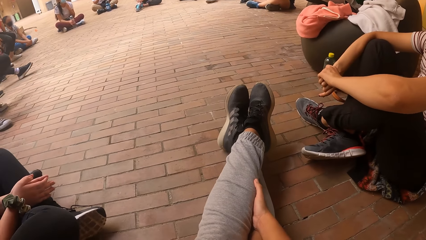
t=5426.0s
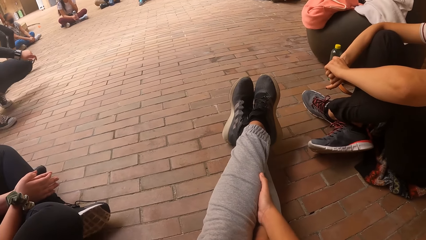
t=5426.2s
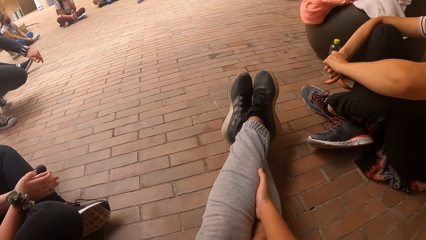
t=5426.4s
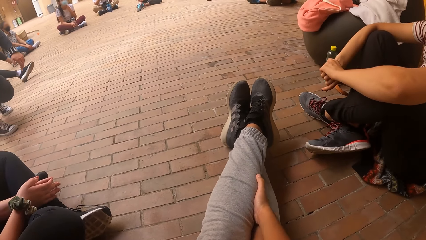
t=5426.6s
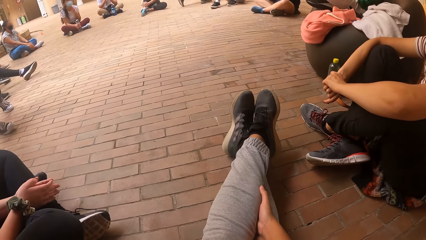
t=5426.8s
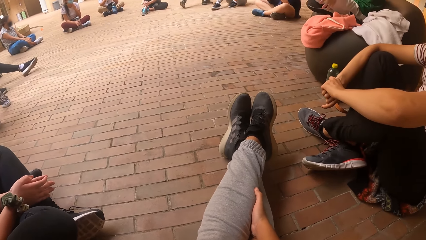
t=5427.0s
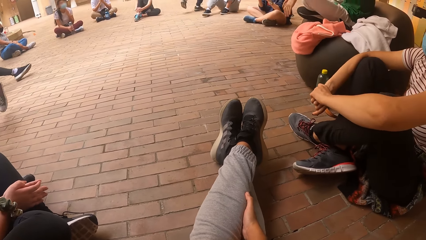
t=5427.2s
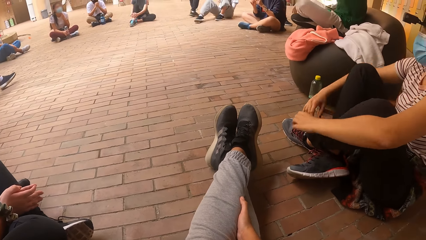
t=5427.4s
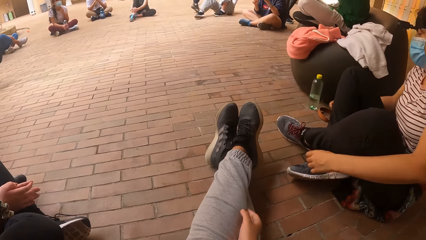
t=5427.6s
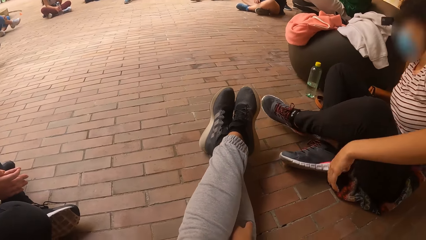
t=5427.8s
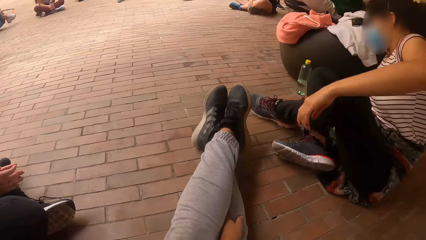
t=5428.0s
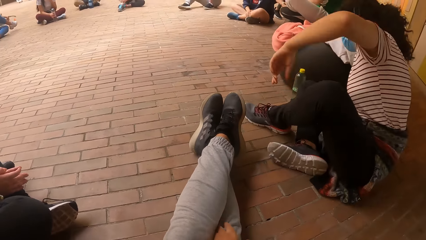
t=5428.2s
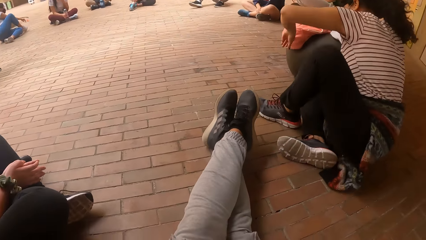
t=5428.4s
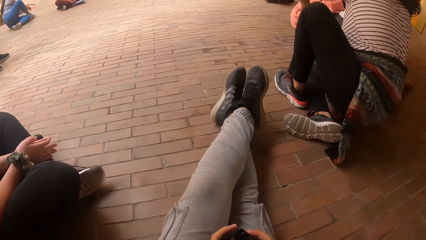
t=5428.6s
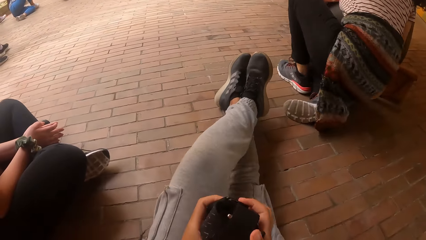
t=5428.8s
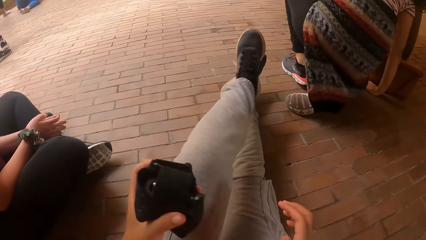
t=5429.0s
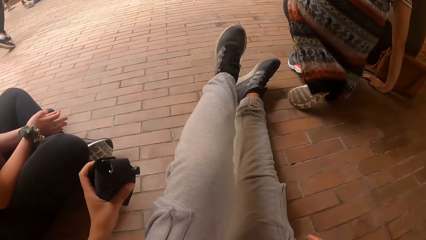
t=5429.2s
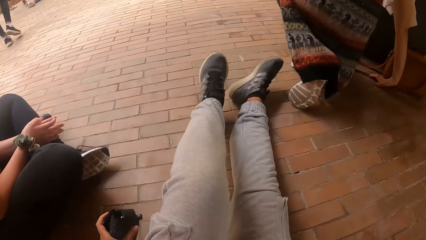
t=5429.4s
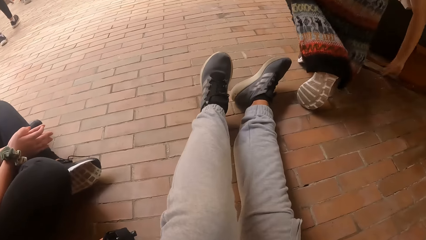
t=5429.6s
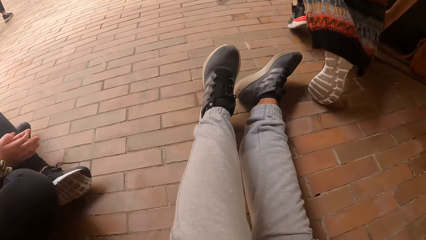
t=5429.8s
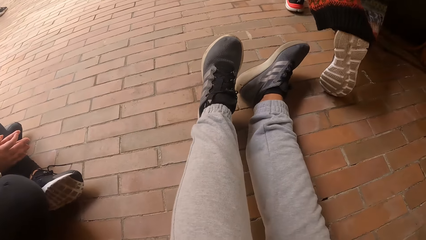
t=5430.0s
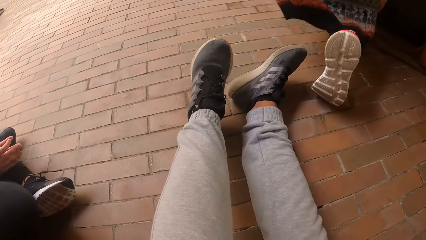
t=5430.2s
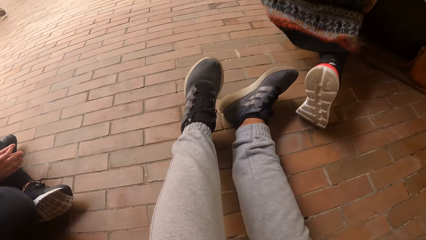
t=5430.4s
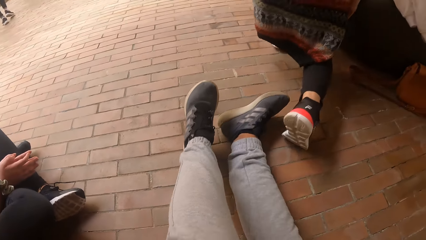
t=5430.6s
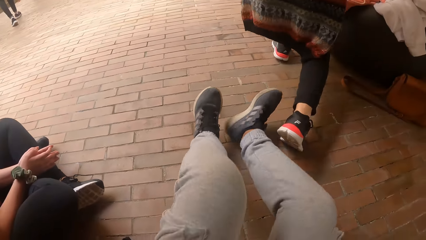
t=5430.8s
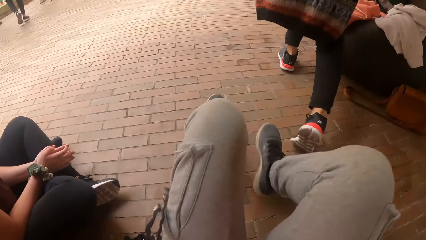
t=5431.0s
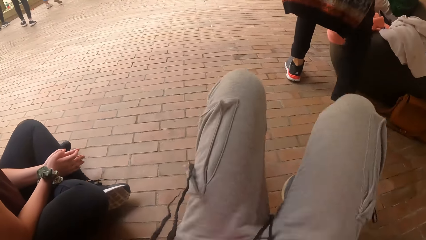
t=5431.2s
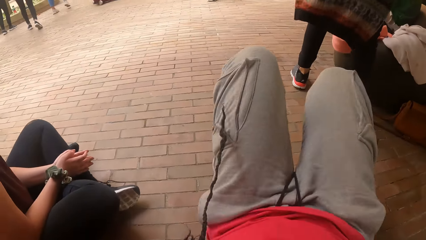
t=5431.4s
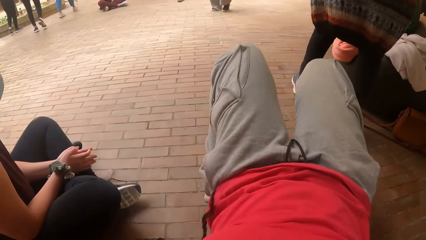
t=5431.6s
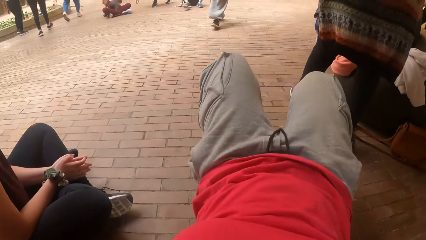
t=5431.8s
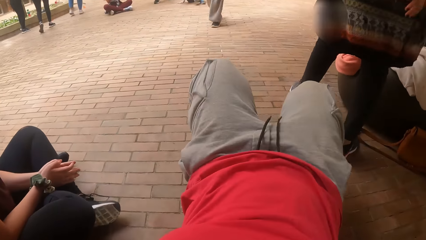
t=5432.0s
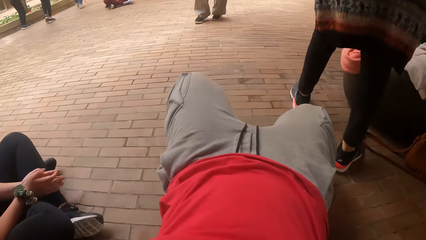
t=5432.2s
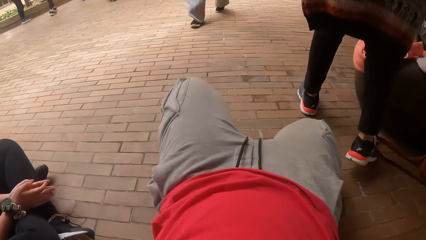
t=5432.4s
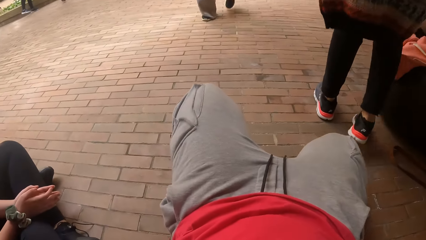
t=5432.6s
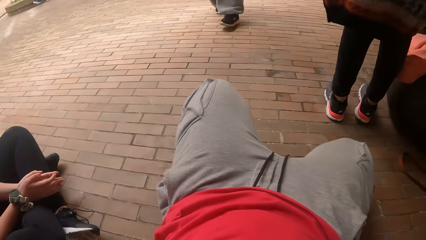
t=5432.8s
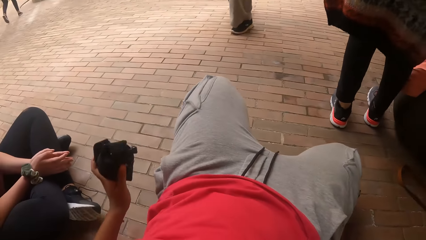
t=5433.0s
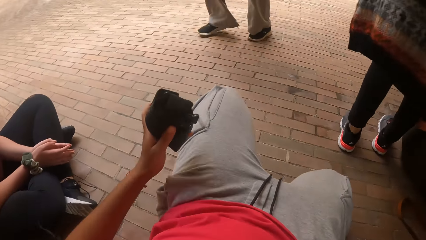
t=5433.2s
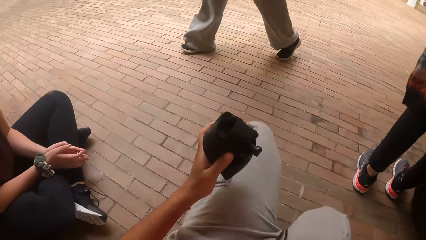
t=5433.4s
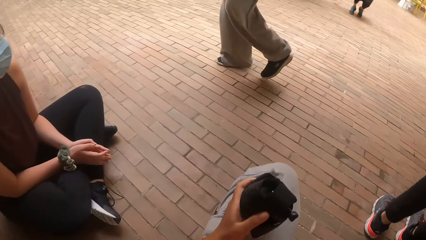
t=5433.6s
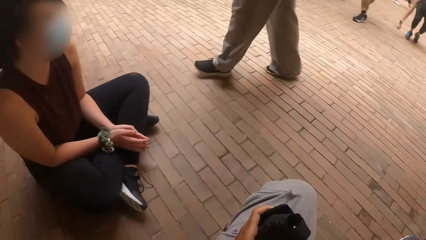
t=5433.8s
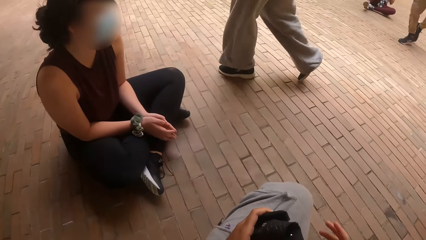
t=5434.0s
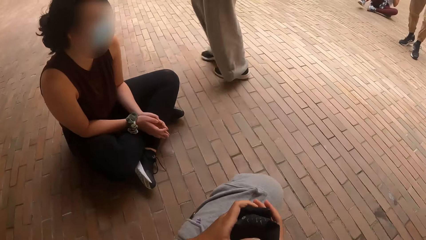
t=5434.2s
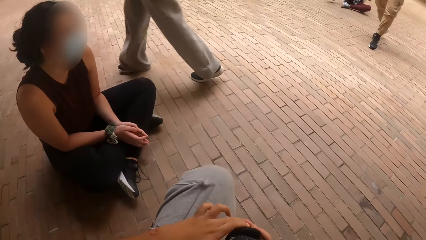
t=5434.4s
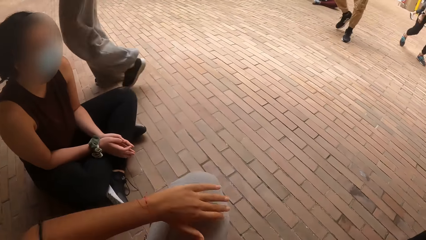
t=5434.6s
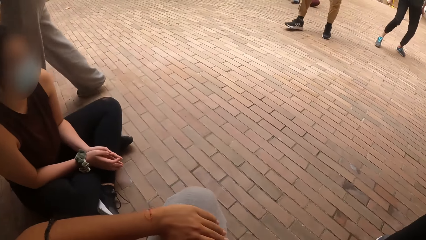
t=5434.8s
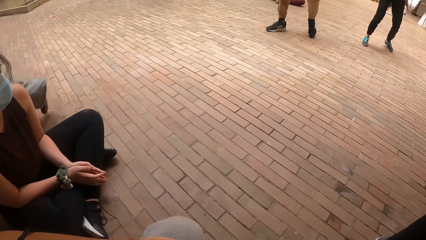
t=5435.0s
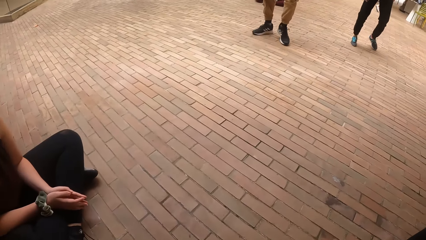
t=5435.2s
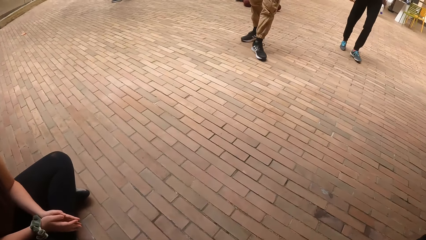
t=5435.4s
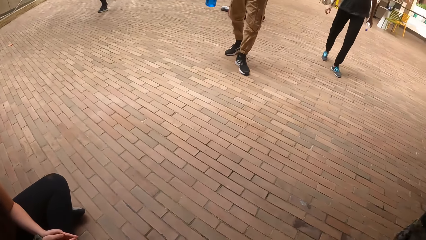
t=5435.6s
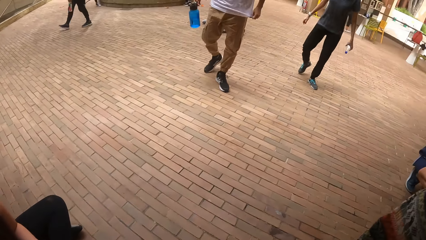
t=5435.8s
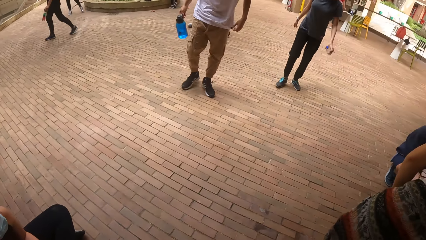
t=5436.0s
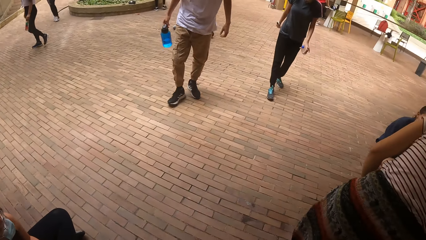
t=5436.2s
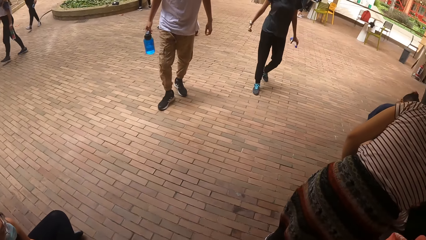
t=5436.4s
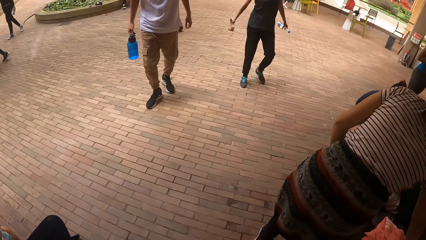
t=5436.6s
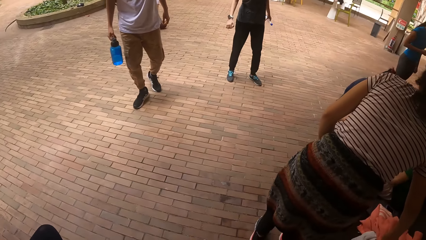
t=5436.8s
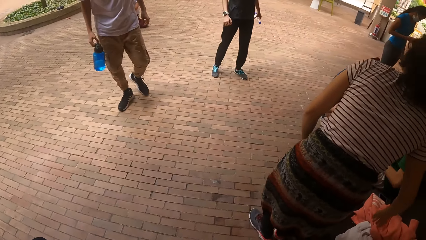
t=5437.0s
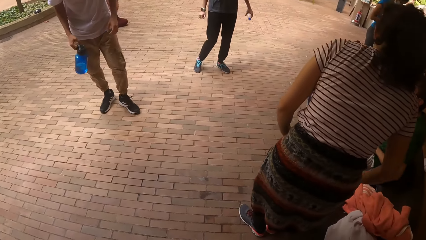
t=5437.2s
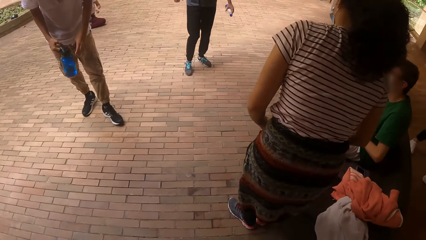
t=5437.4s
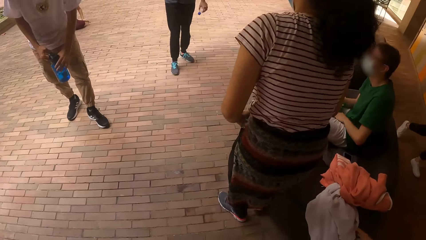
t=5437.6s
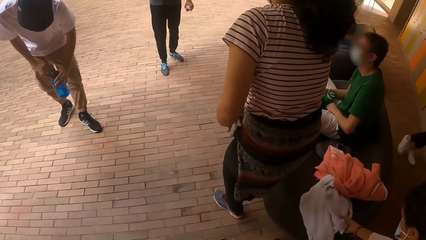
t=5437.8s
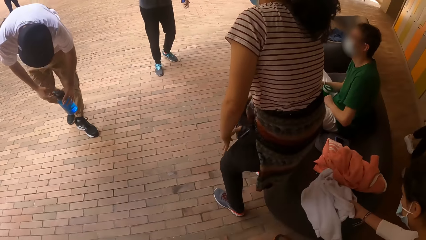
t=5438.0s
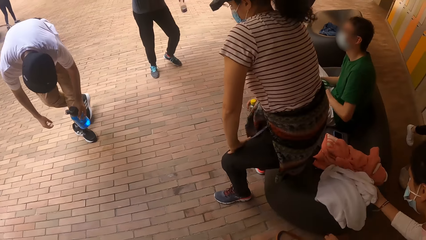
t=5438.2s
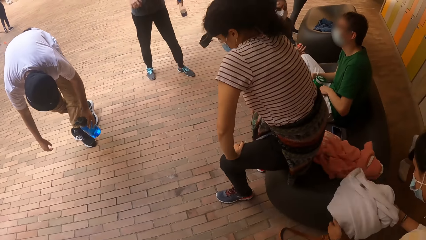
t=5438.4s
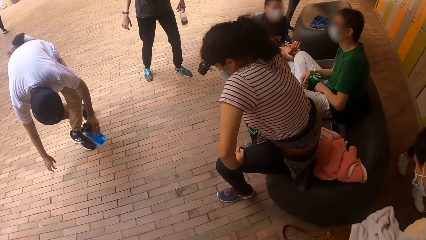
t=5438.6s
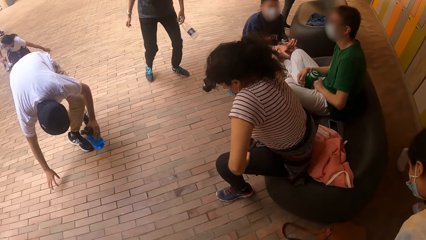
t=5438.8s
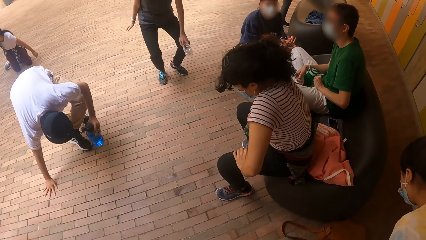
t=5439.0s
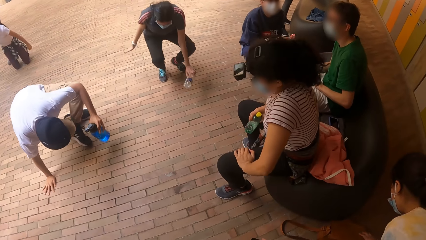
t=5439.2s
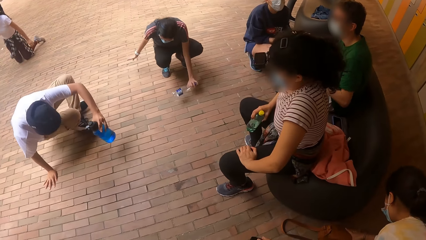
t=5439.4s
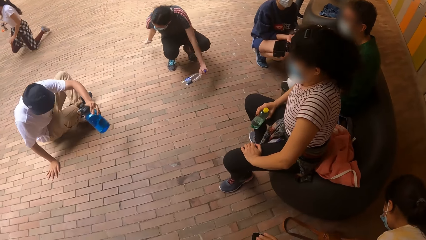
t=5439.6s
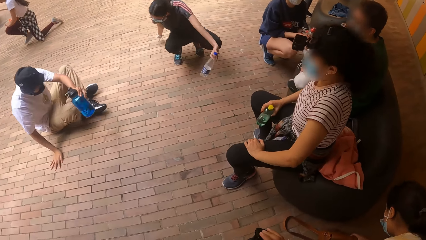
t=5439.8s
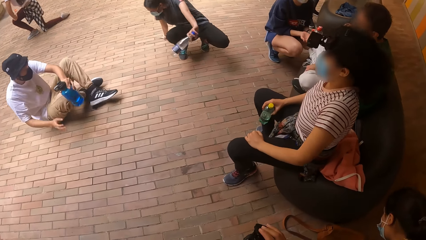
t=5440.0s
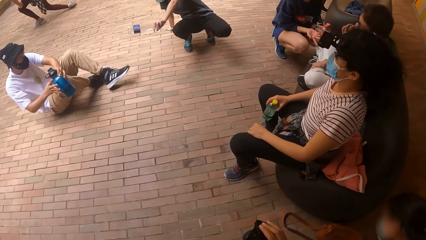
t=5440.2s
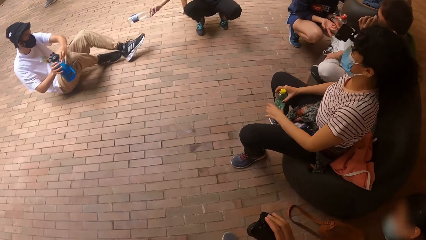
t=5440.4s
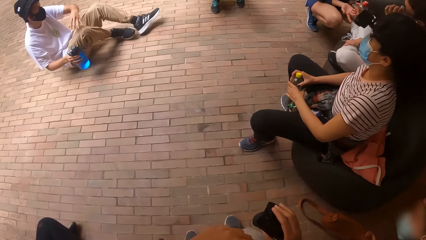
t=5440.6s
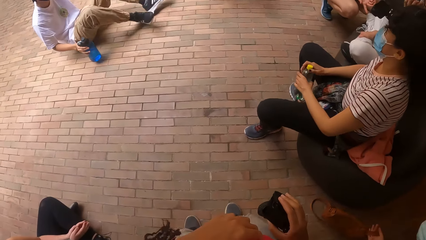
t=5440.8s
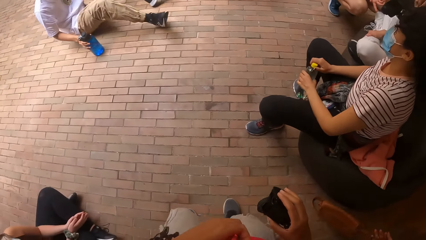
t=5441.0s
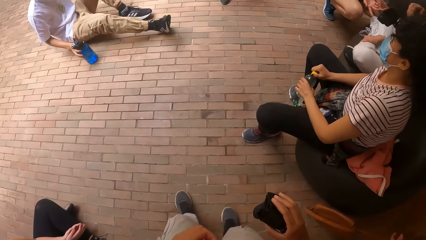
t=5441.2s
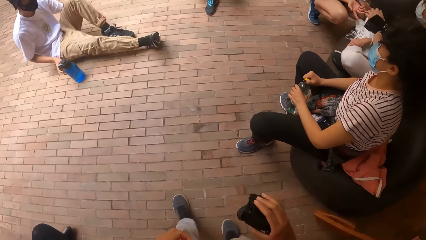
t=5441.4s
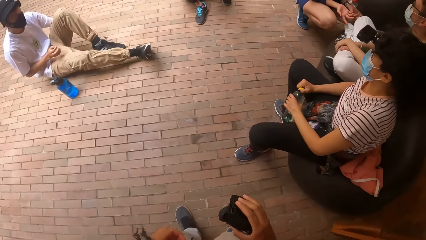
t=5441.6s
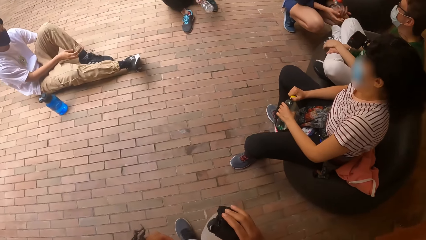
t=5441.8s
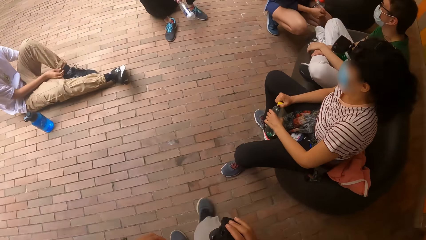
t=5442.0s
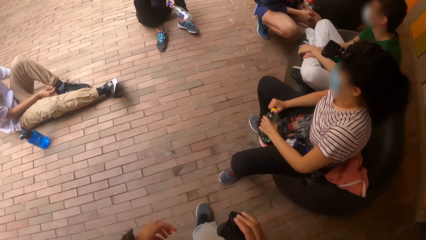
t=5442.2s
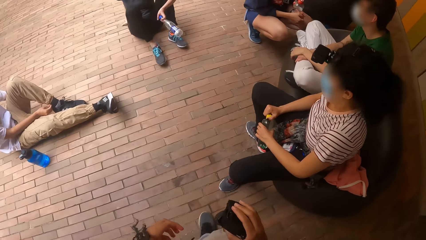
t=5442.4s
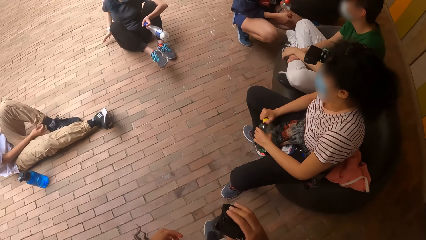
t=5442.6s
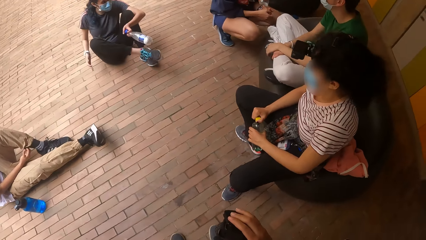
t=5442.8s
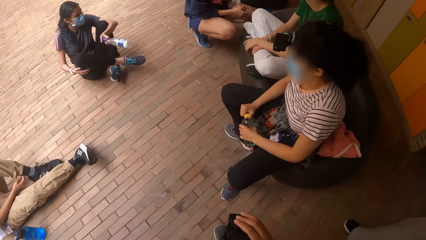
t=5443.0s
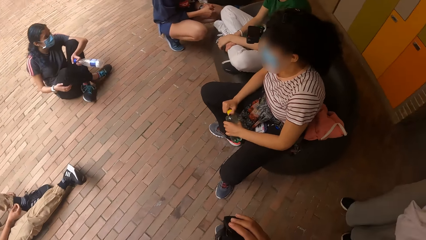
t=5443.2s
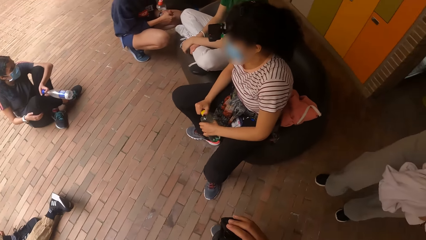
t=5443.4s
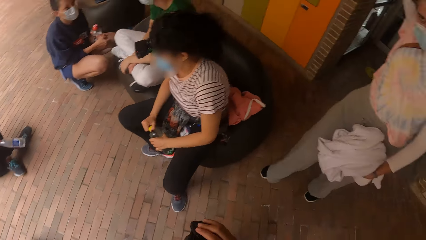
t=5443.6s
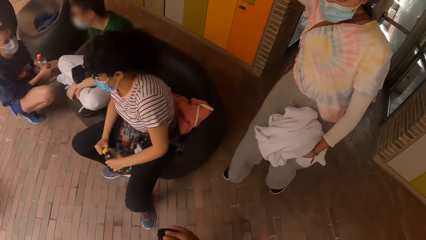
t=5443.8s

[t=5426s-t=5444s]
A woman places her right hand on the floor. The woman stands to her feet. The camera wearer stands to her feet. She passes a camera from her right hand to her left hand. Another woman walks past the camera wearer. The camera wearer passes the camera from her left hand to her right hand. She places her left hand on her lap. She stands to her feet. She looks around. A man passes a water bottle from his right hand to his left hand. The first woman sits on a chair. The man places his right hand on the floor and sits on the floor. A third woman places her right hand on the floor. The man passes the water bottle from his left hand to his right hand. The third woman sits on the floor. The man drops the water bottle on the floor with his right hand. The camera wearer walks. The man adjusts his left sock with both hands.
